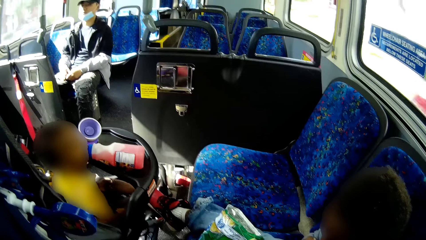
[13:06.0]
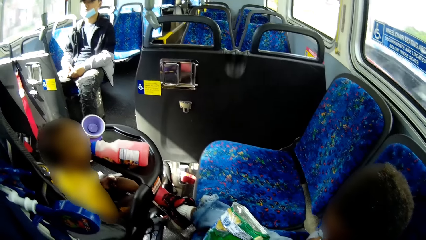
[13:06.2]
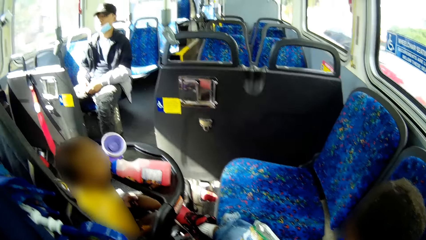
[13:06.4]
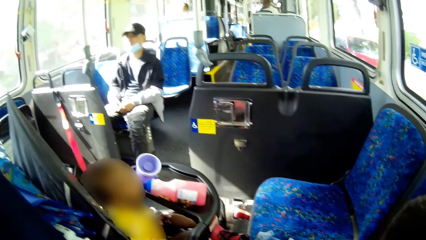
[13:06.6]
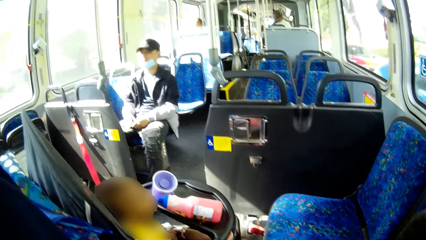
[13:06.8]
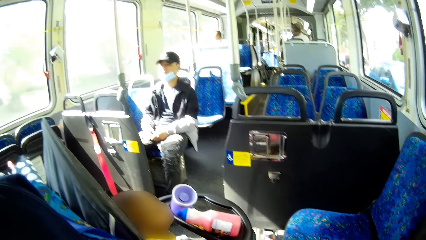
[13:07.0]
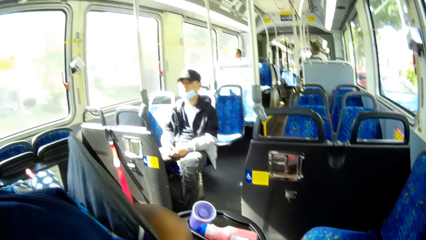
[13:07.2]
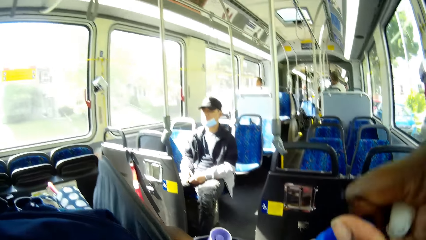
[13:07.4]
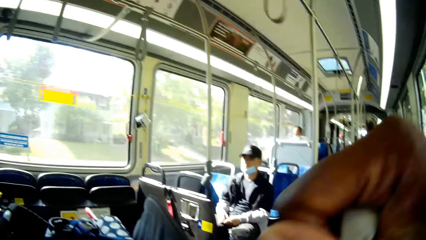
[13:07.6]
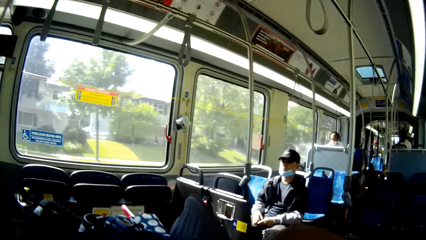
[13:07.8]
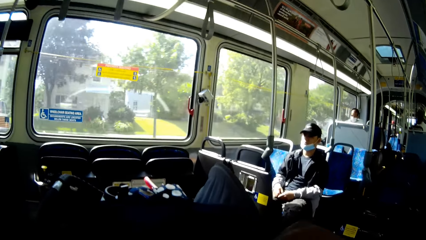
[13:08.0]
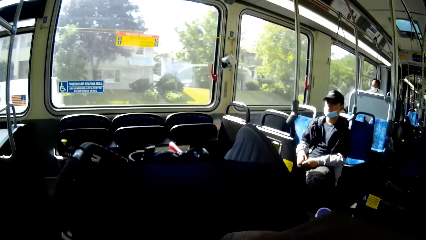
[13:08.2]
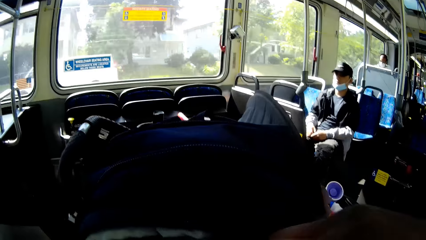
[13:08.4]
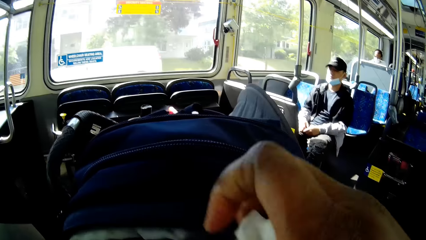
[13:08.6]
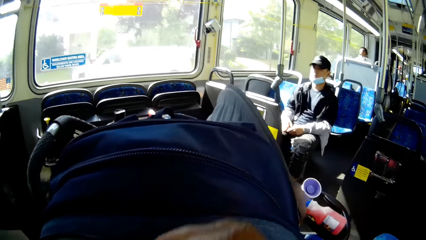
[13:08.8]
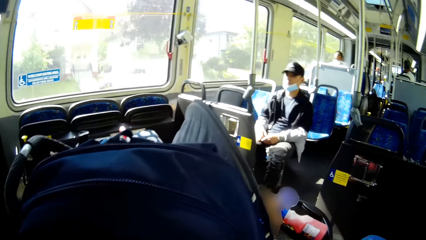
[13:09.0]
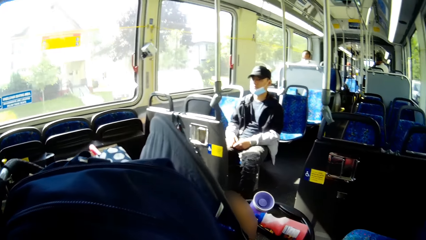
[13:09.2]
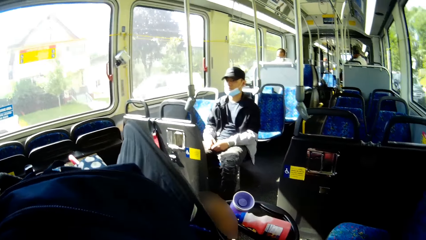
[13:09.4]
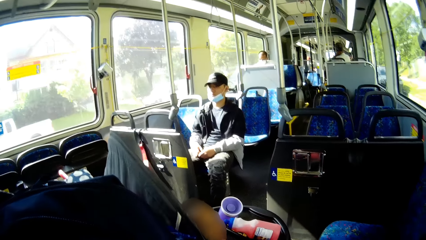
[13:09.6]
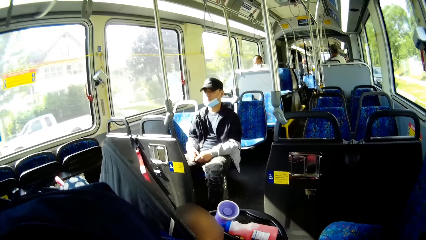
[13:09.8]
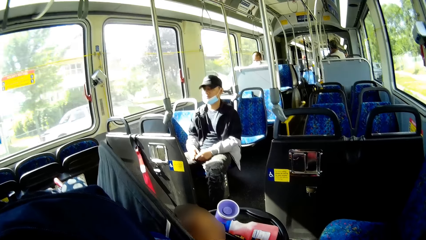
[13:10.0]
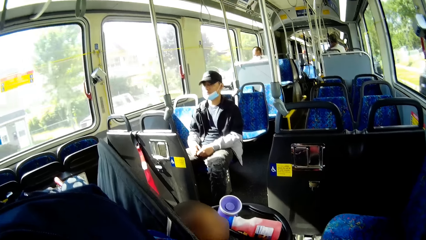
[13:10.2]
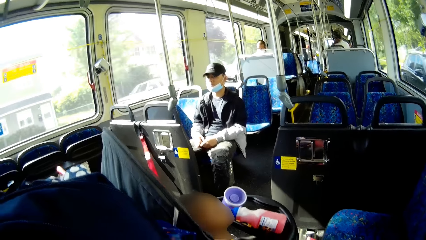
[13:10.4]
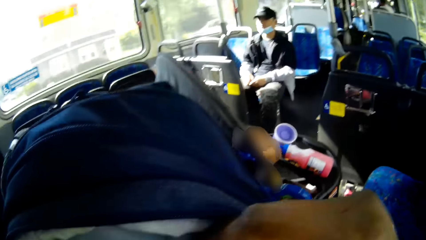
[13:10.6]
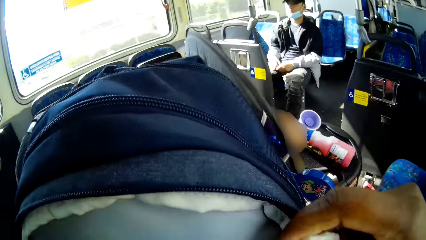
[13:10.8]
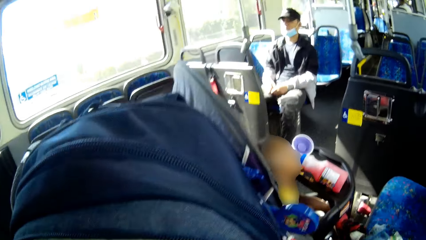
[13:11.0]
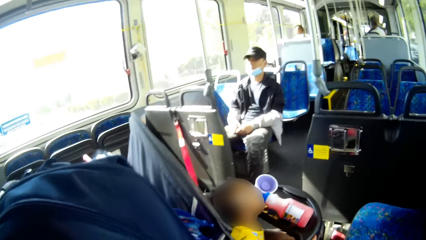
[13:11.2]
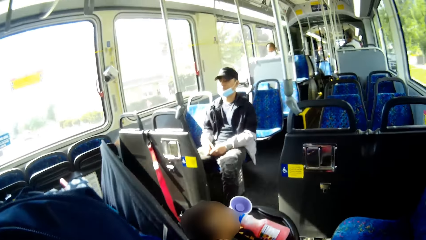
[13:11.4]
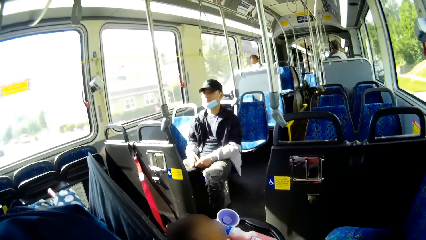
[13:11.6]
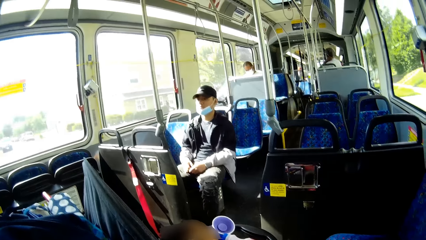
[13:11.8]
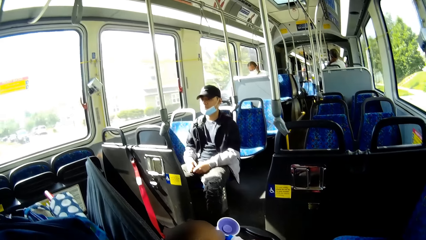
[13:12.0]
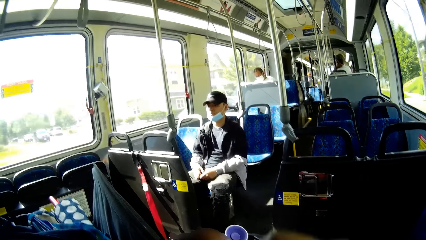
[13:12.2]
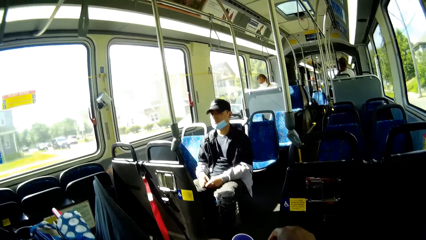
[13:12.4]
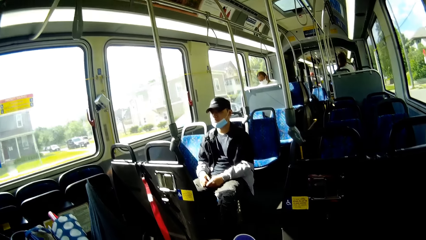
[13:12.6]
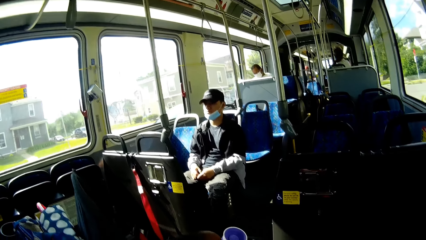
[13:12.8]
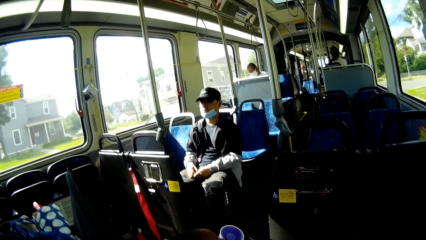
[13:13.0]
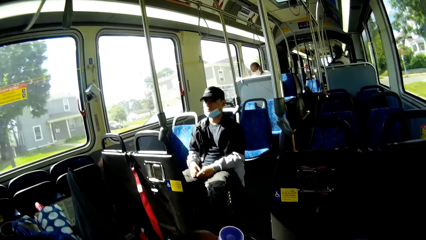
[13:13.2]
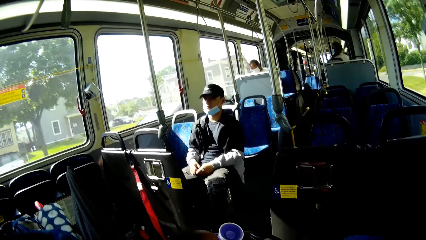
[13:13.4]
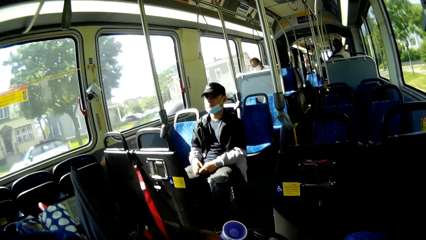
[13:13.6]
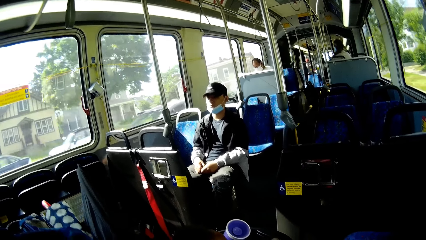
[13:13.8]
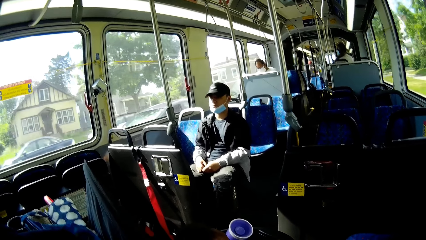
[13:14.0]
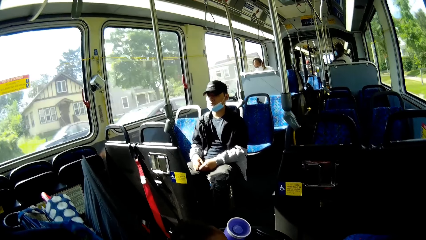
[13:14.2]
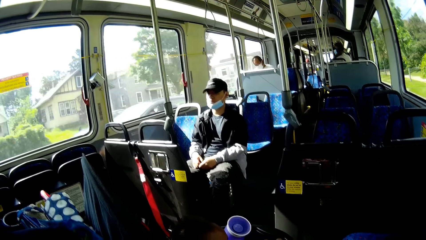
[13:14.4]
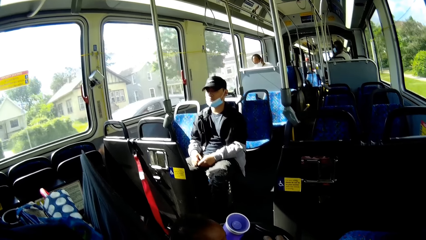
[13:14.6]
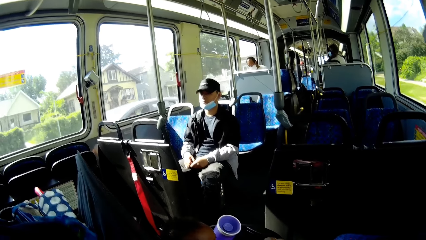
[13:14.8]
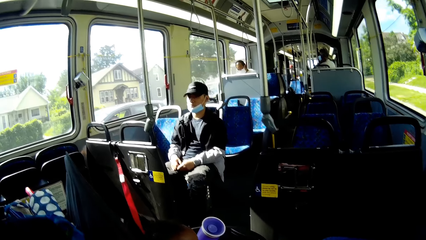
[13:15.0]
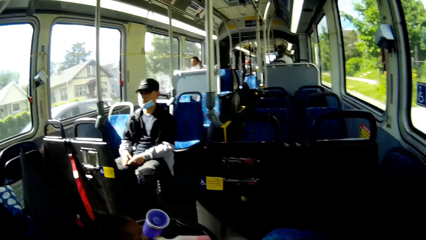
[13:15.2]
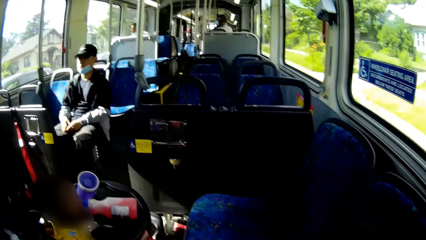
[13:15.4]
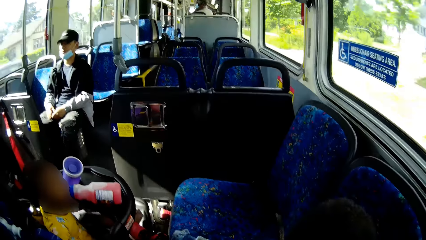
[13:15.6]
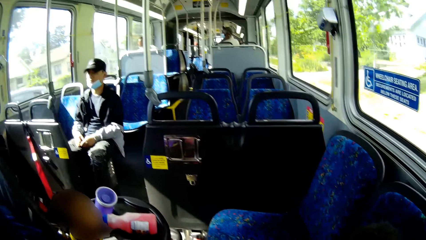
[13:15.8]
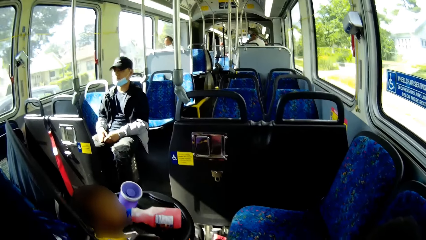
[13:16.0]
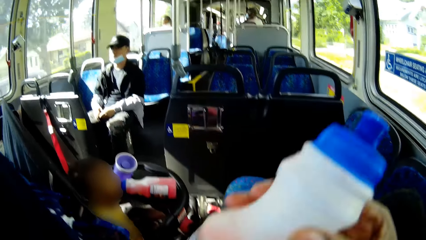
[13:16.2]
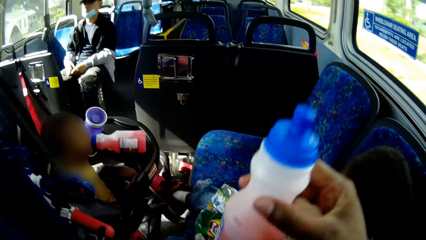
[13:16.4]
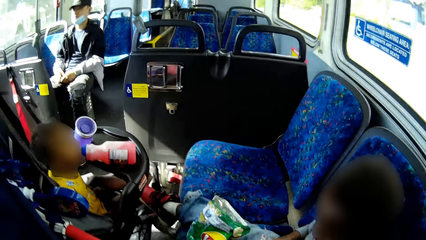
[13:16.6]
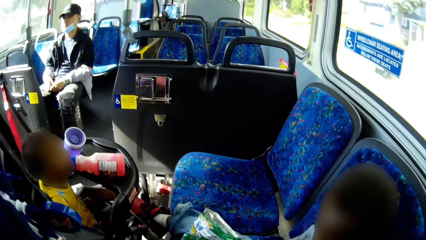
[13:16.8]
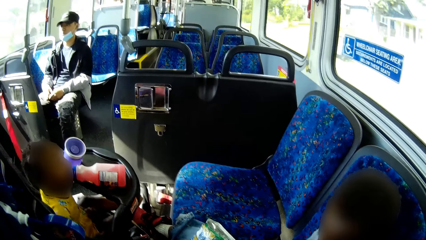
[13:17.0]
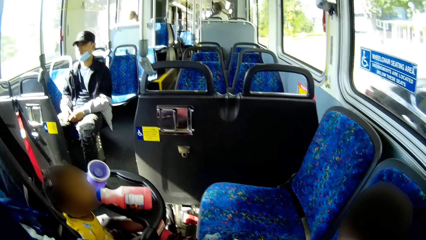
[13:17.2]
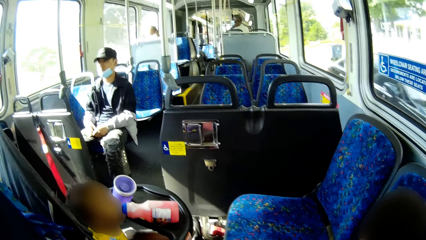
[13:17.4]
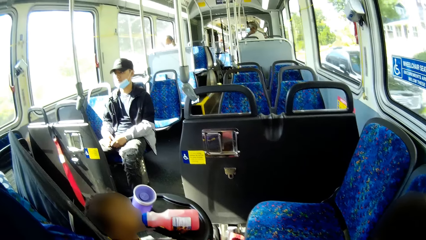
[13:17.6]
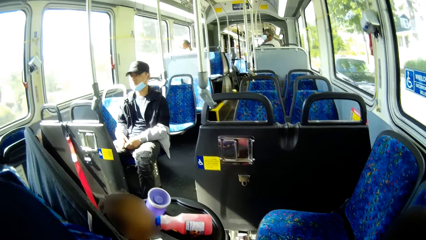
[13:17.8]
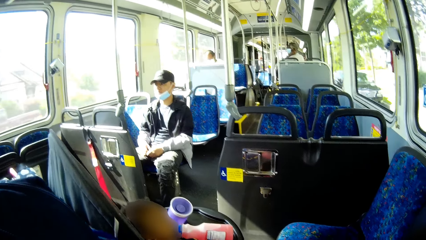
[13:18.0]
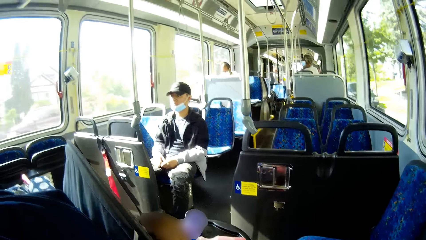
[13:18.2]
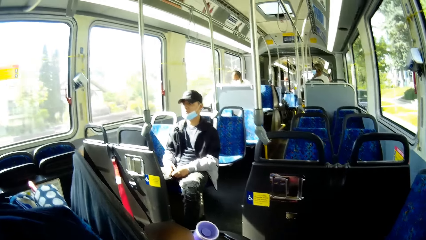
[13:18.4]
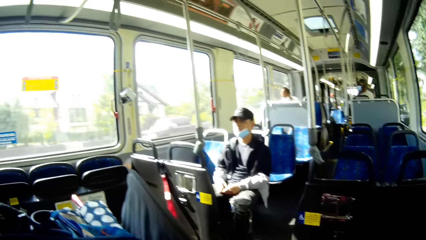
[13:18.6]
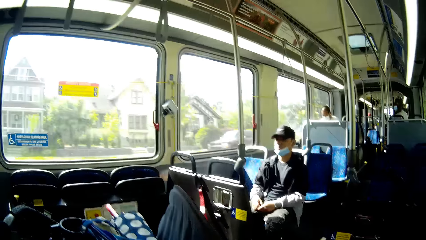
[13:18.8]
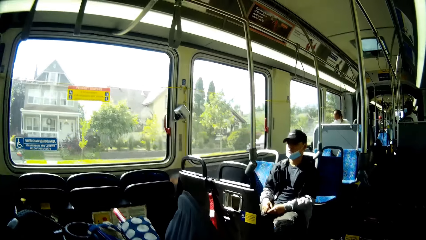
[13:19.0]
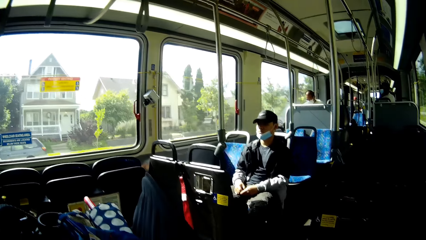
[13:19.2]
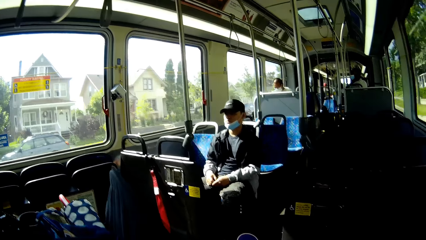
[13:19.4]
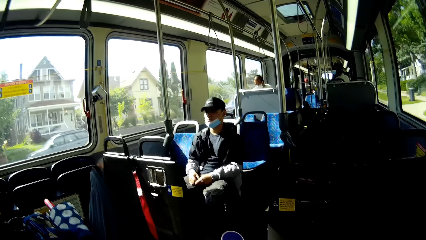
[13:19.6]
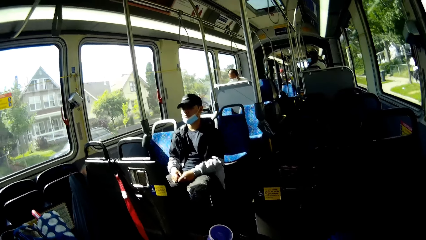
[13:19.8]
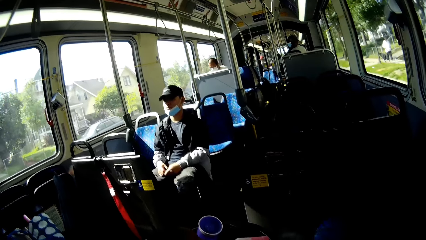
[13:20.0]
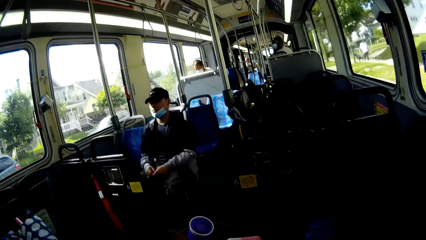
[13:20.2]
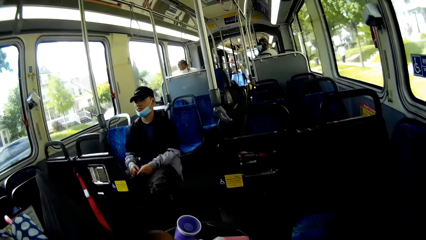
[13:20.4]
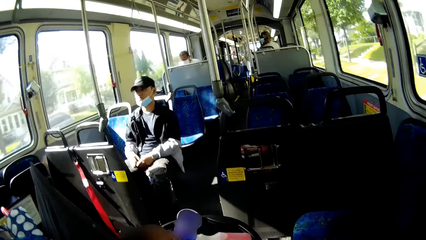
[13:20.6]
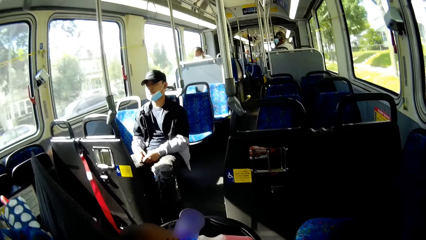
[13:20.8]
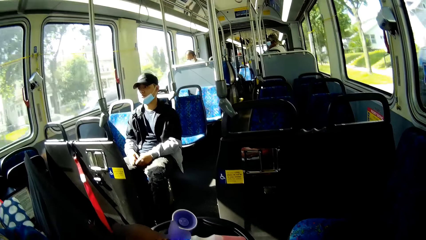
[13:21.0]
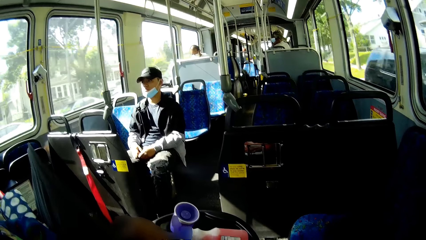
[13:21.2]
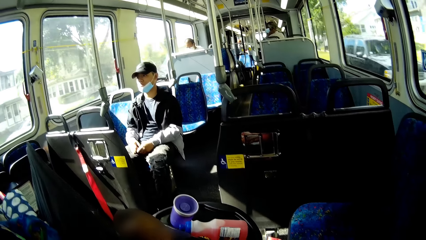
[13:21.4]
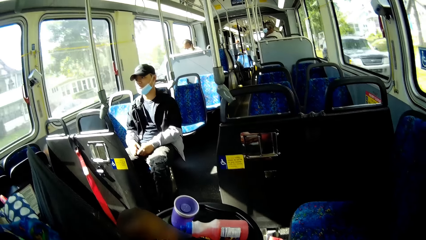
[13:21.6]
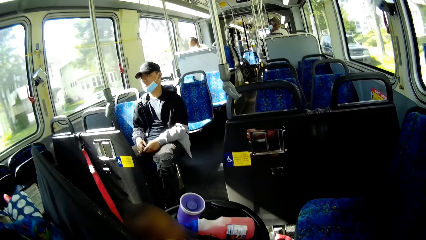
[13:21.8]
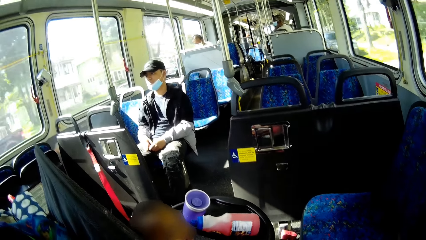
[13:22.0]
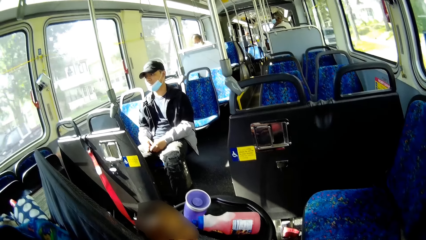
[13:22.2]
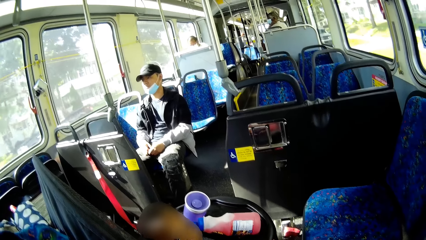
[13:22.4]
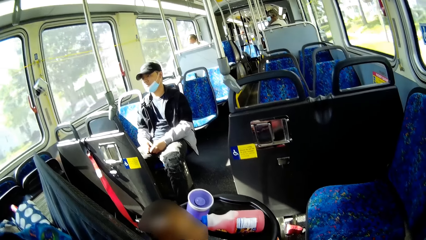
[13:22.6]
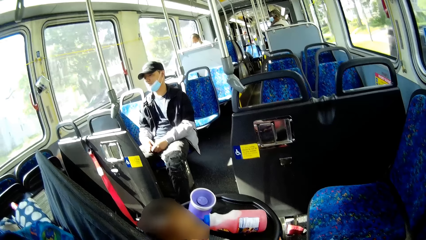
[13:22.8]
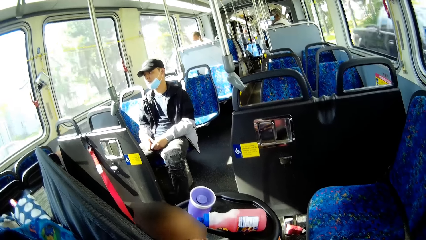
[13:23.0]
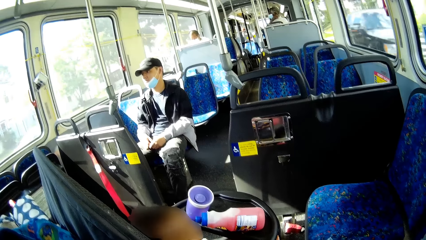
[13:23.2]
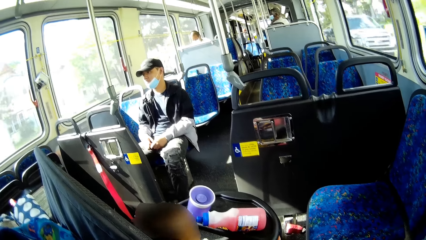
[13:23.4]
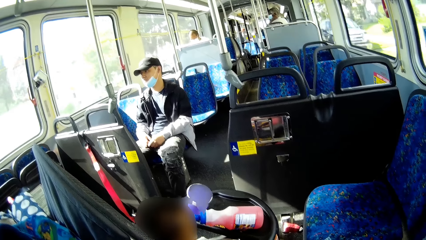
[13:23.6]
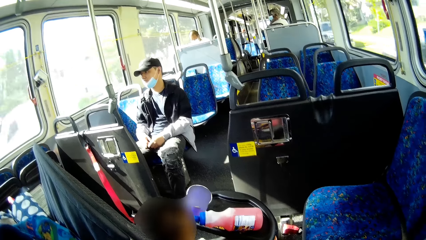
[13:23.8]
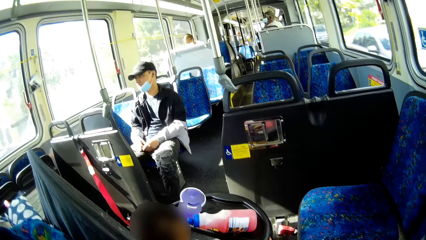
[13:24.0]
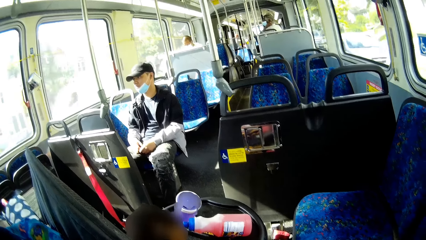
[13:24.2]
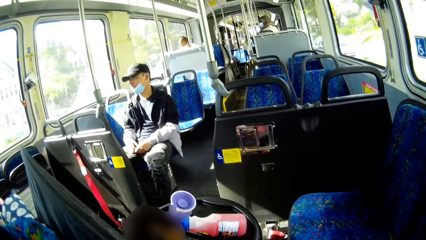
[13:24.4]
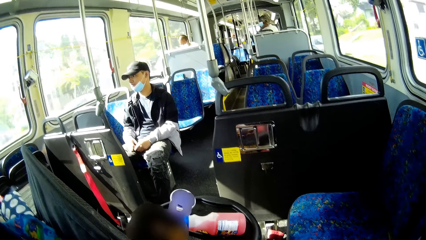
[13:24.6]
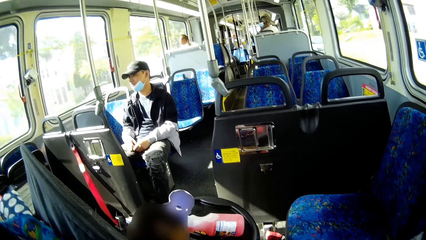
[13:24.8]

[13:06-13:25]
The camera wearer puts the pack of wipes into the knapsack with her right hand. She steadies the juice bottle for a baby with her right hand. She passes the juice bottle beside an infant with her right hand.
